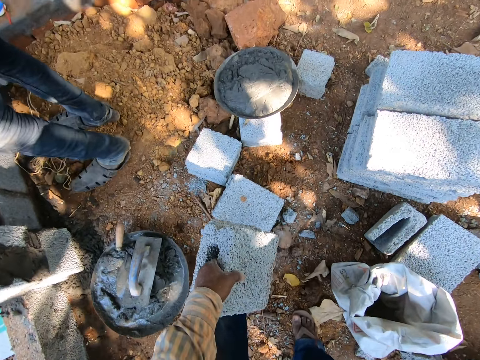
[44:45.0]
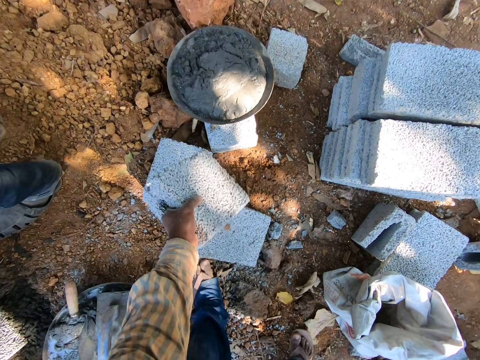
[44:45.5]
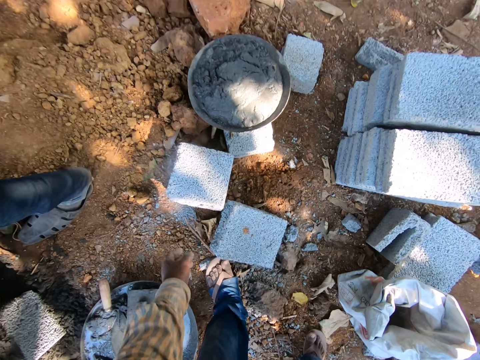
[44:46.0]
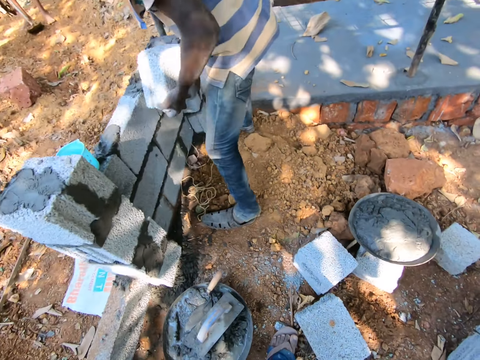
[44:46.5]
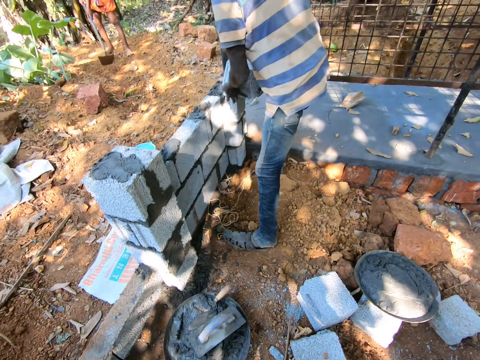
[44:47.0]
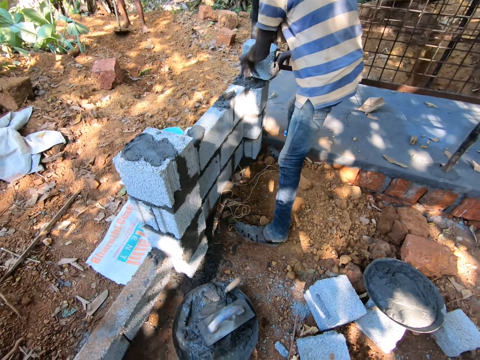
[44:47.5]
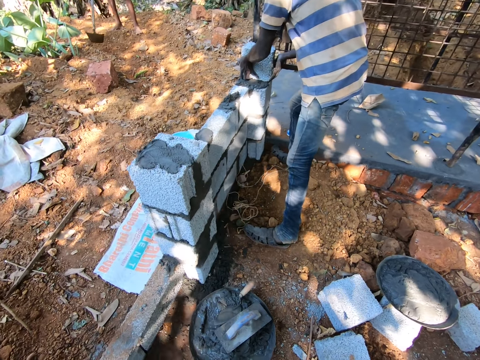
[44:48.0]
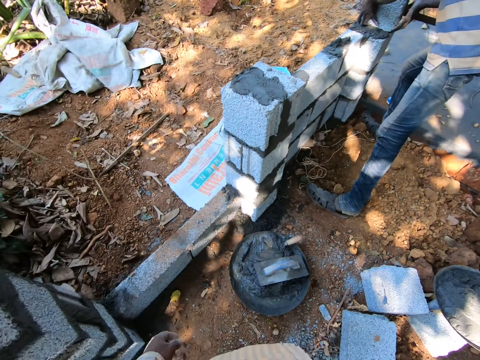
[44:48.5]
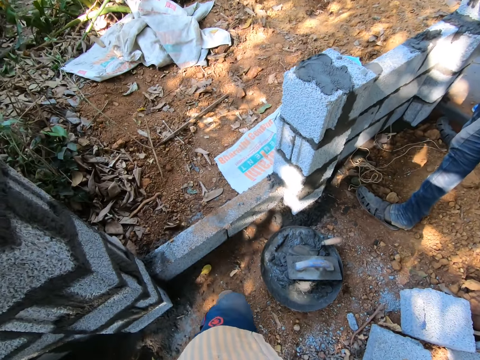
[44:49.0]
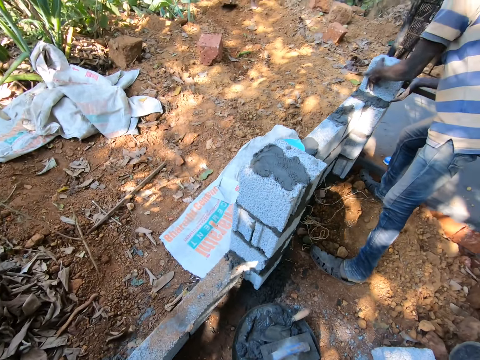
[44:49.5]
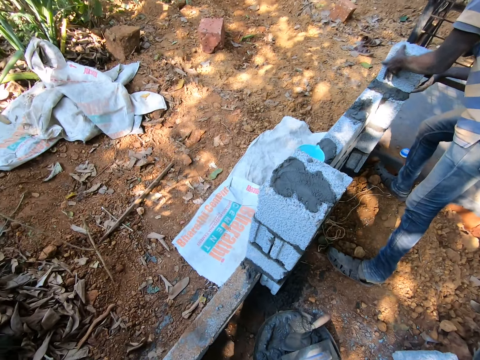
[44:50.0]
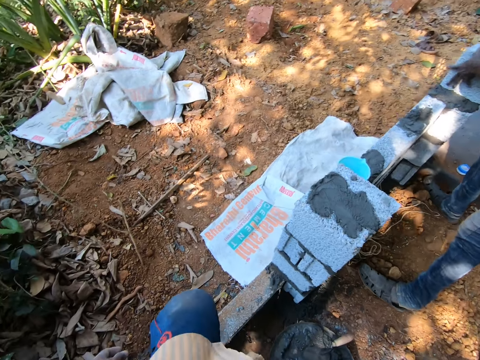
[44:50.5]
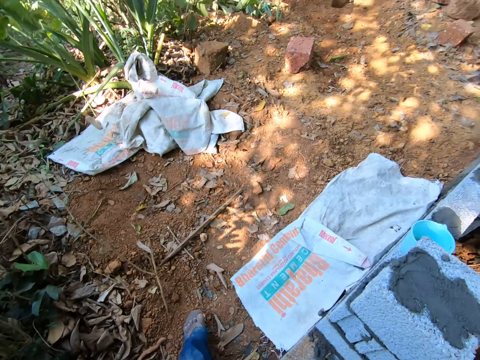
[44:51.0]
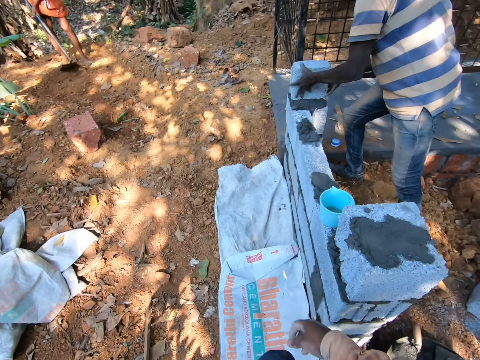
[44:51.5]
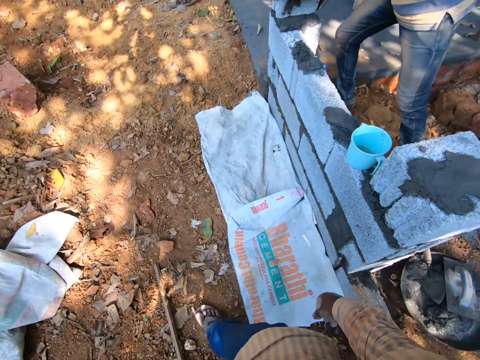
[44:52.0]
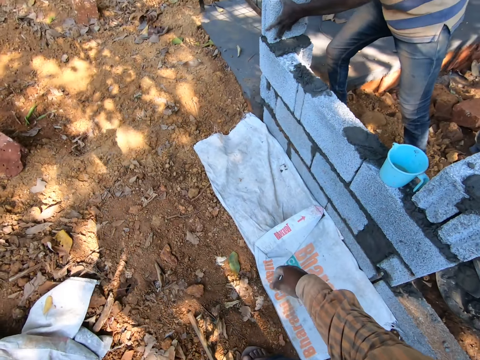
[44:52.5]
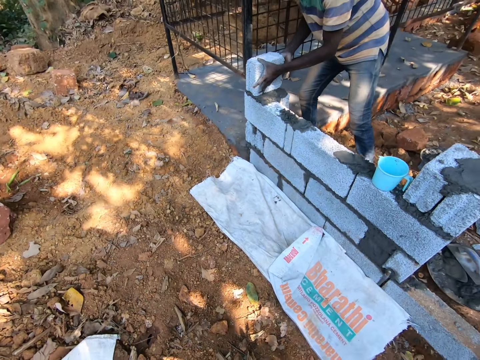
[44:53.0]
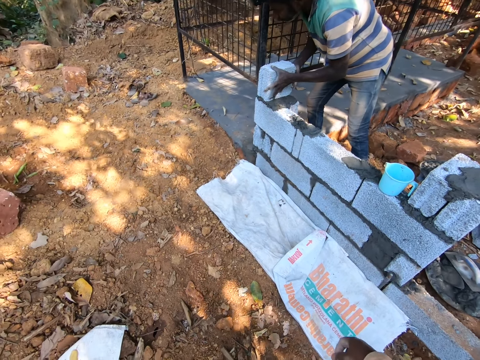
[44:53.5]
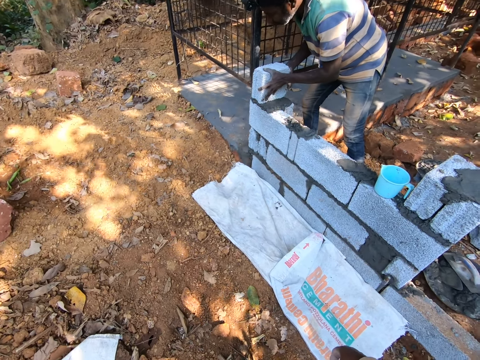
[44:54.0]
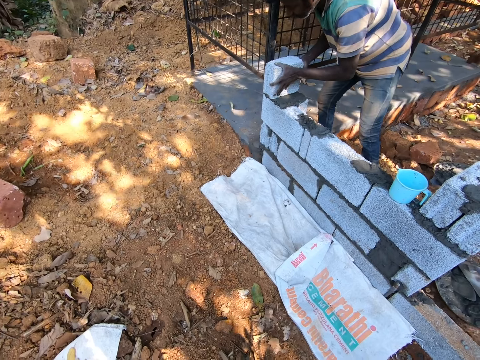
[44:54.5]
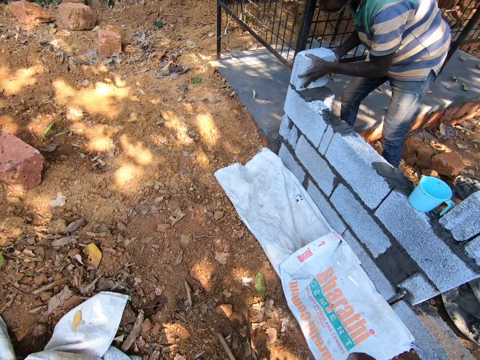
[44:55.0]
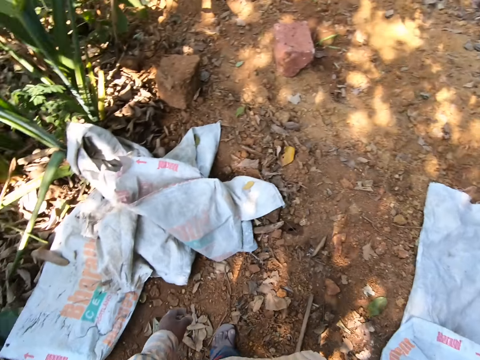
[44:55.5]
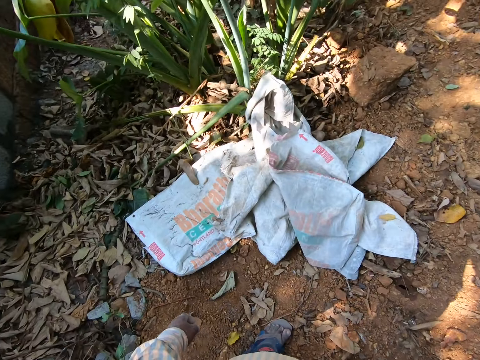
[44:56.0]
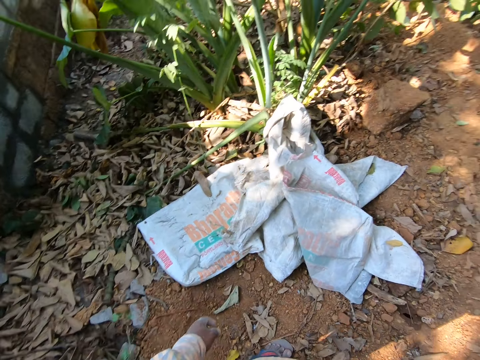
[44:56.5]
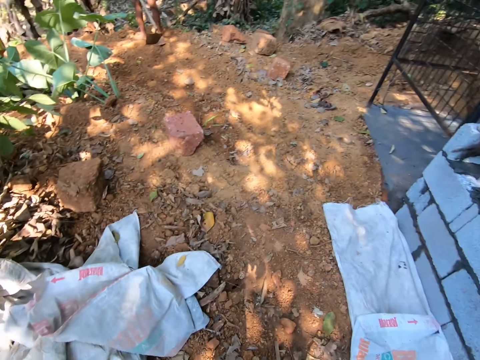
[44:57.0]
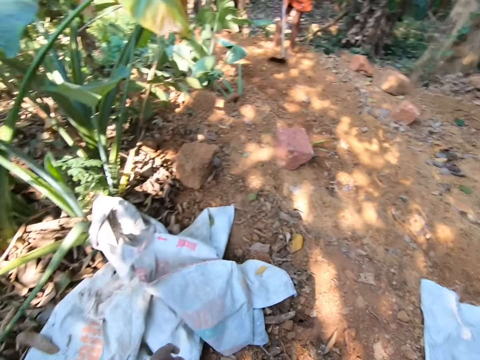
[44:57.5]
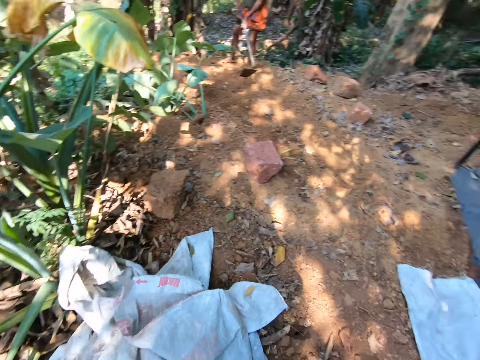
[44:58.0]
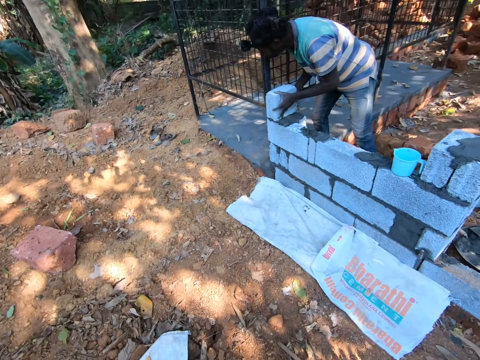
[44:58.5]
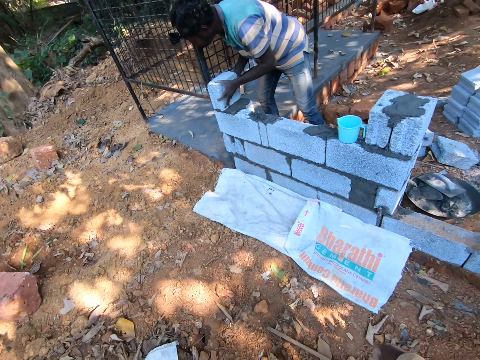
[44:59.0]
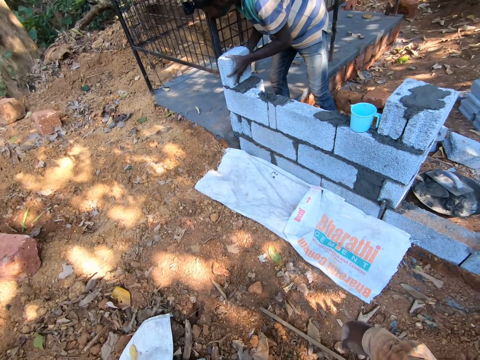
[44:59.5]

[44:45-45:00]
The camera wearer drops the half of the concrete block in his left hand on a concrete block. A man arranges the half of the concrete block on a wall with both hands. The camera wearer moves around and interacts with the man.

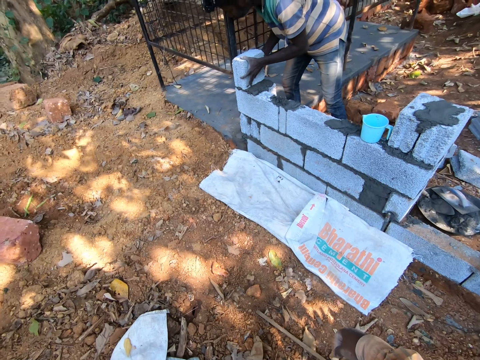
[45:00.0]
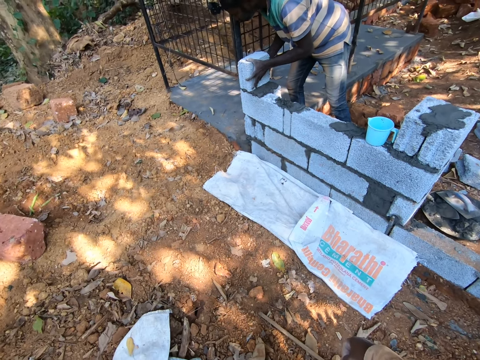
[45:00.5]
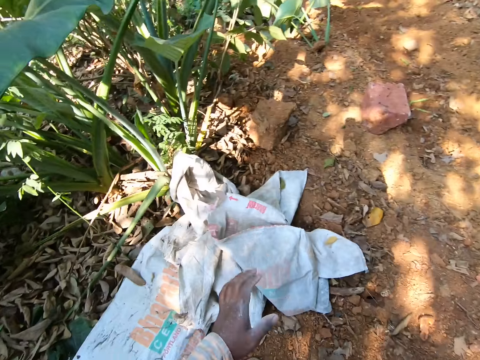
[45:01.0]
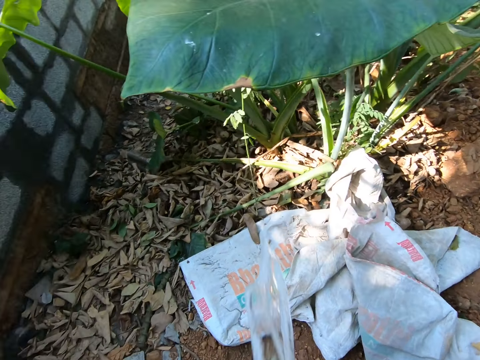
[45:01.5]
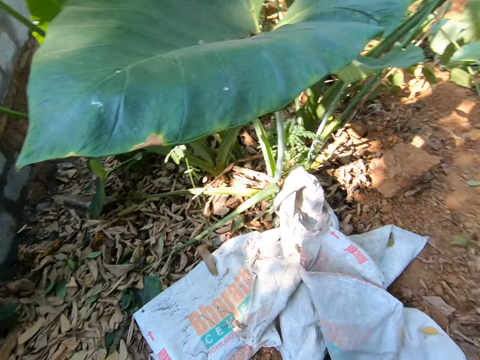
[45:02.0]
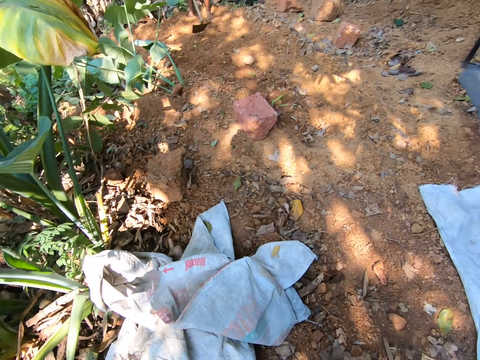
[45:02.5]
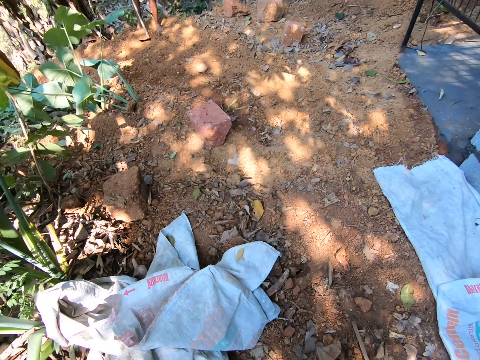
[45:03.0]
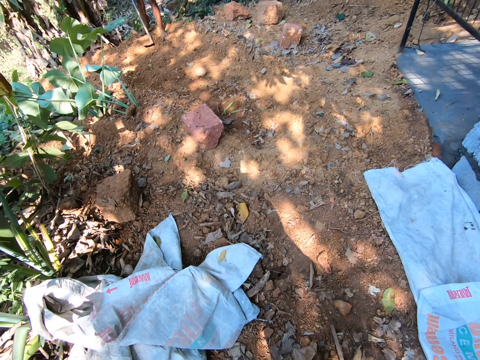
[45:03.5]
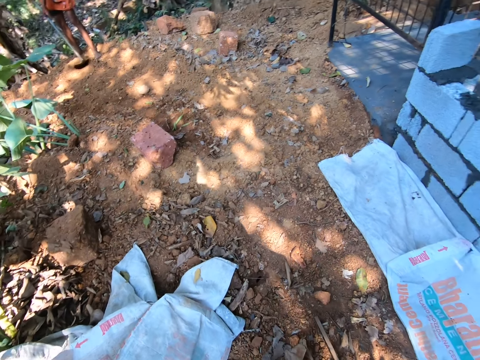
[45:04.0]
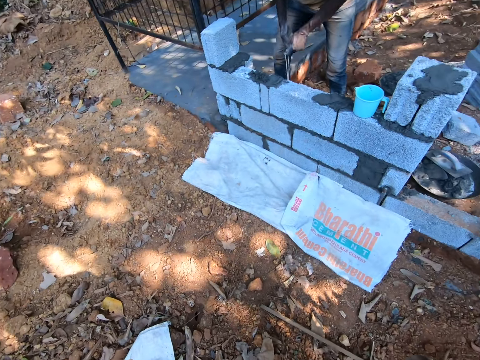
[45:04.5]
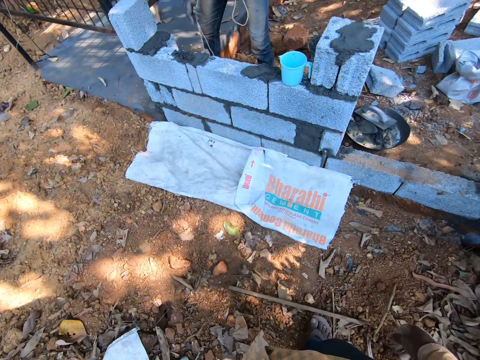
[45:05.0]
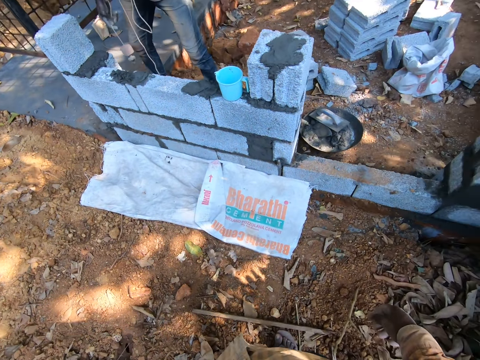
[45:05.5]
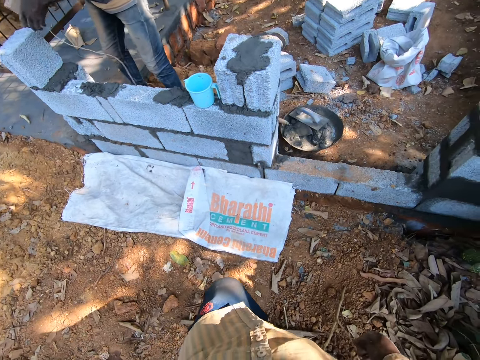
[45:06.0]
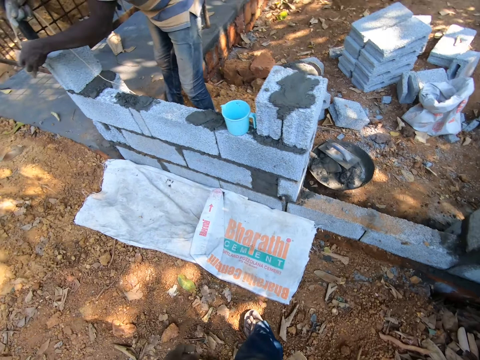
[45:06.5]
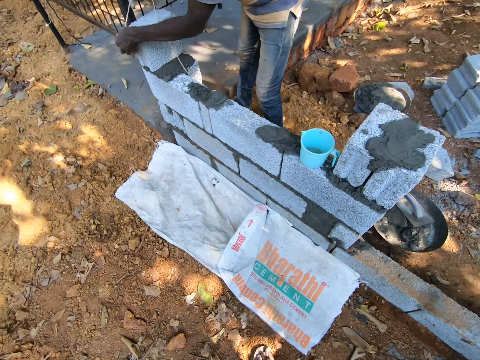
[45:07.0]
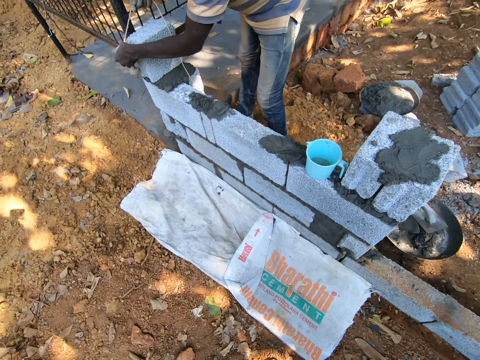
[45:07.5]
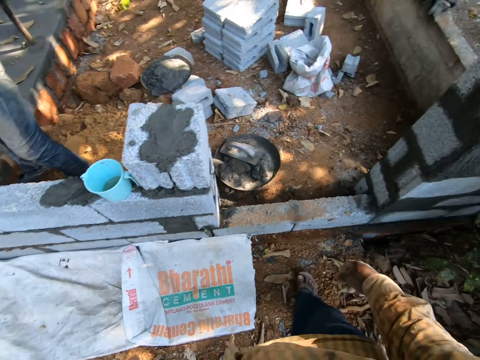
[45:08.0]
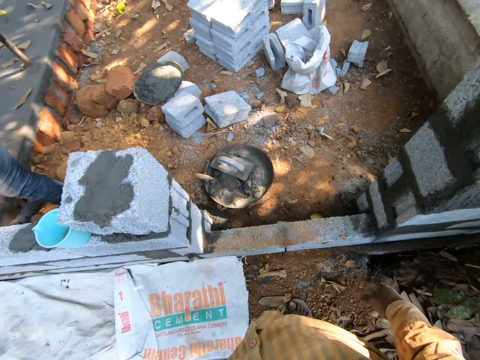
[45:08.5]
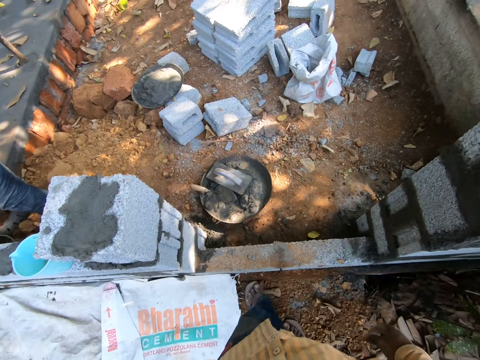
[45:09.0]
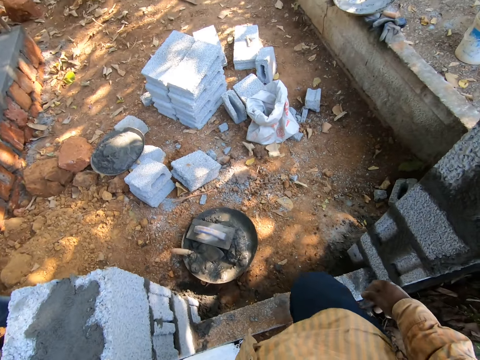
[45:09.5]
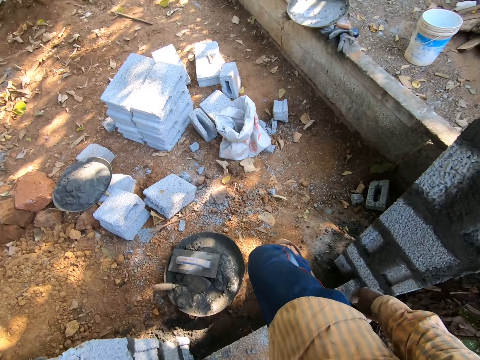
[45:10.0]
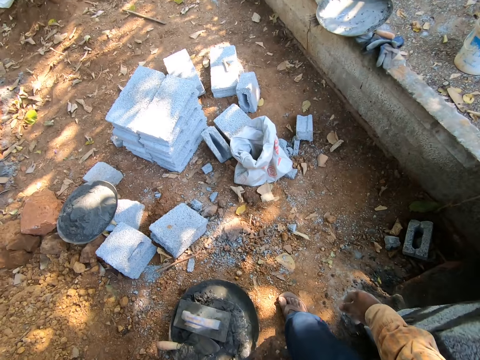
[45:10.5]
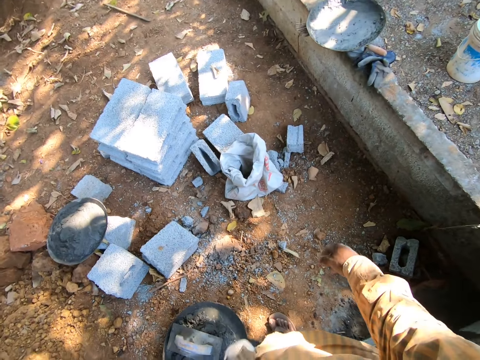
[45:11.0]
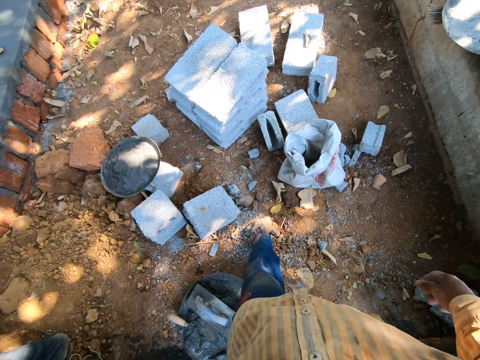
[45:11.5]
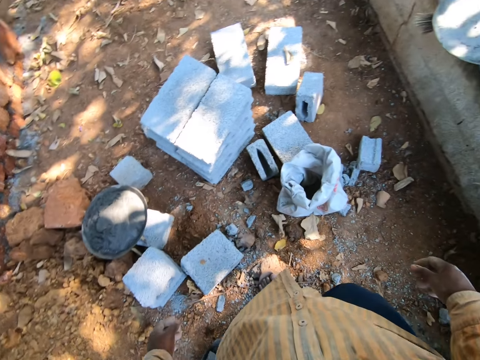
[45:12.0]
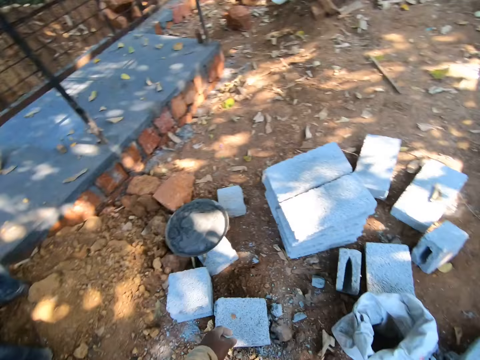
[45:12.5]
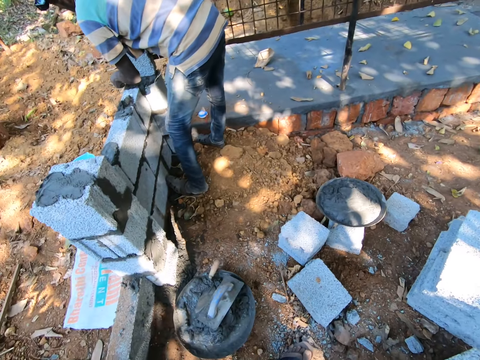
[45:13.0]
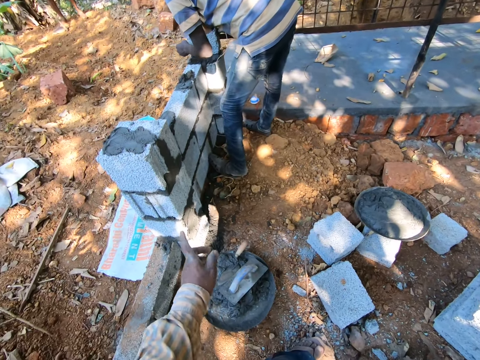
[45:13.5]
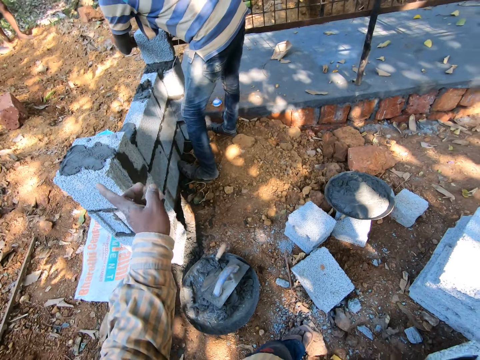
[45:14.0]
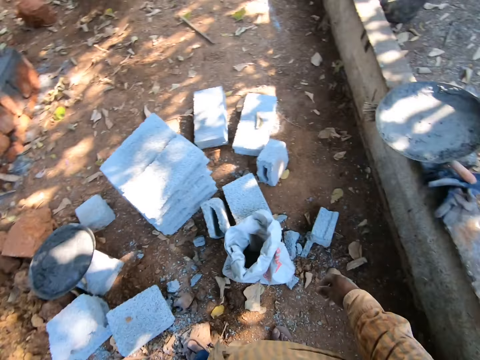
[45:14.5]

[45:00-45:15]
A man pulls a twine with both hands. The man arranges the concrete block with the twine in his right hand.
